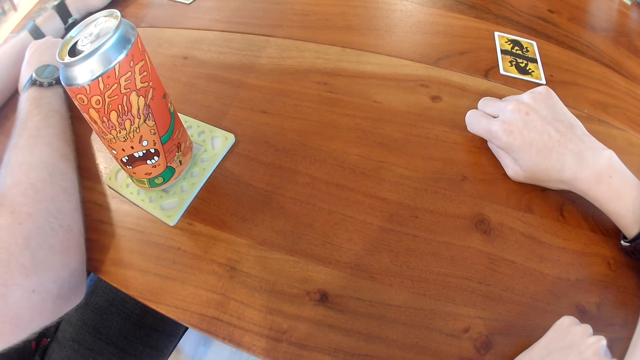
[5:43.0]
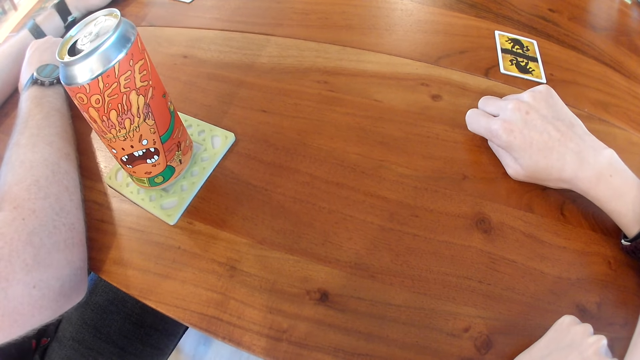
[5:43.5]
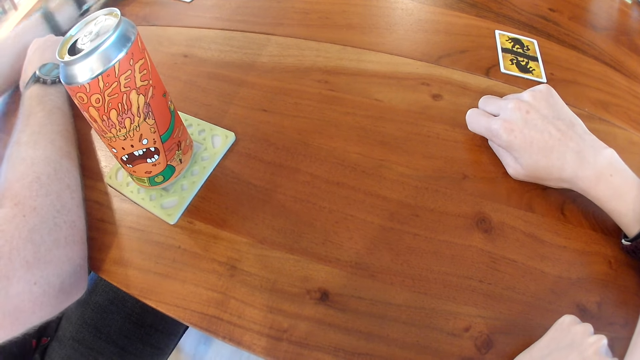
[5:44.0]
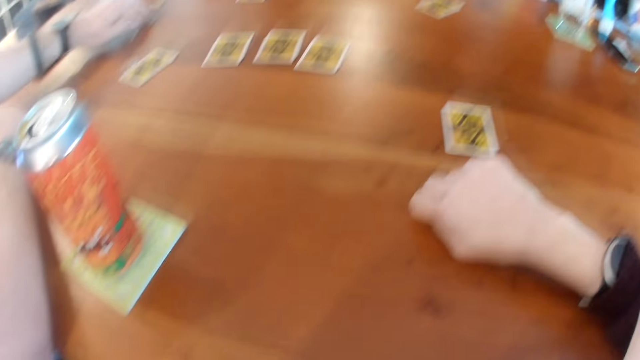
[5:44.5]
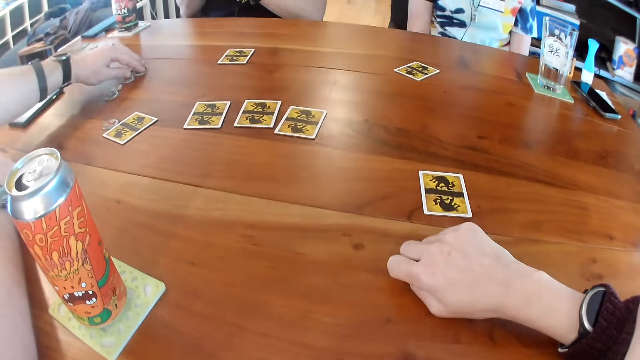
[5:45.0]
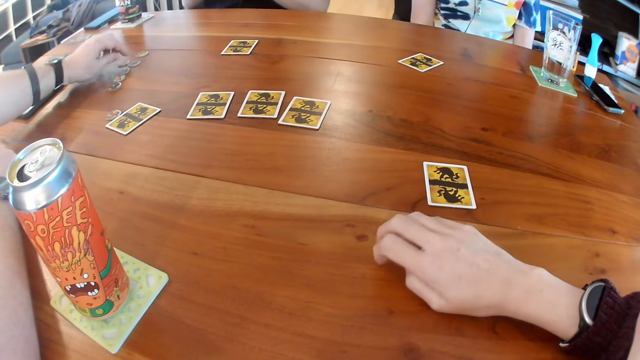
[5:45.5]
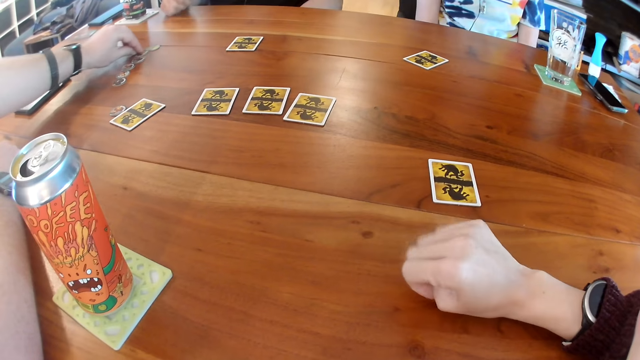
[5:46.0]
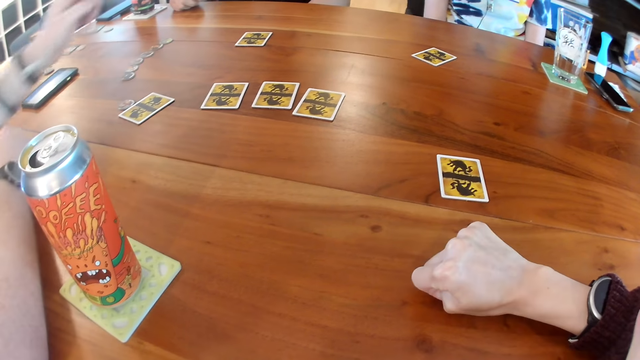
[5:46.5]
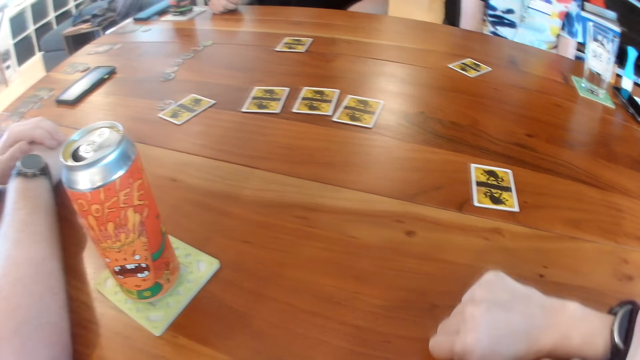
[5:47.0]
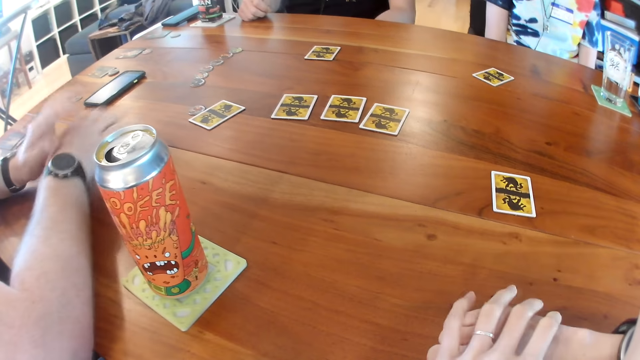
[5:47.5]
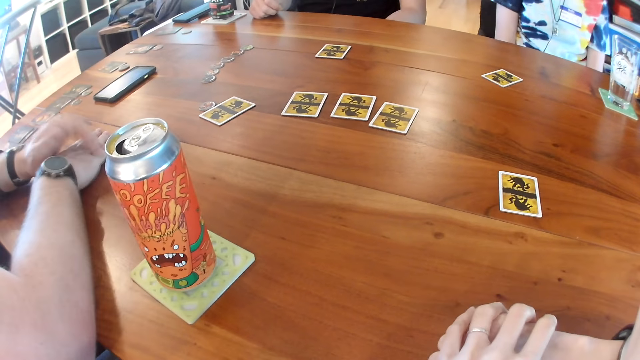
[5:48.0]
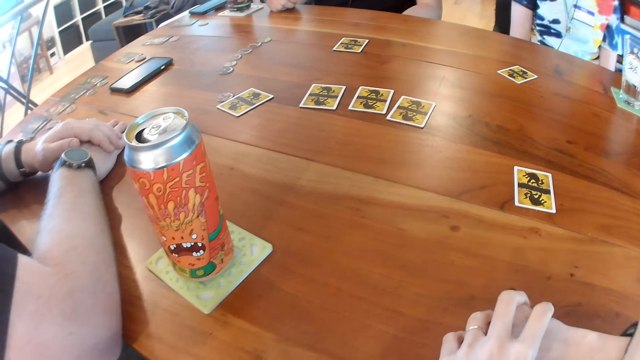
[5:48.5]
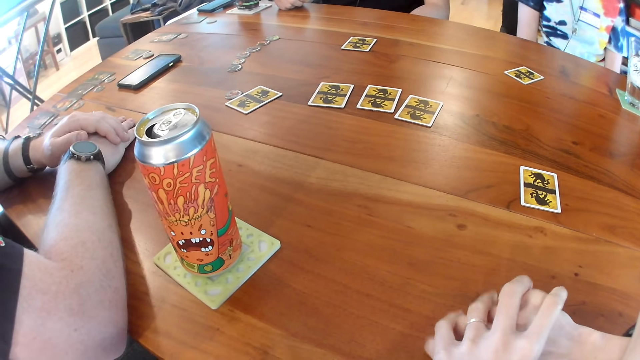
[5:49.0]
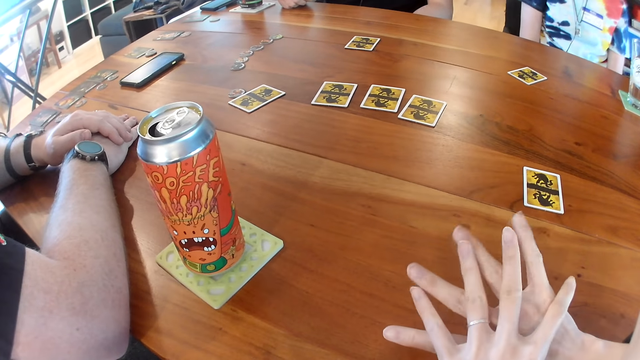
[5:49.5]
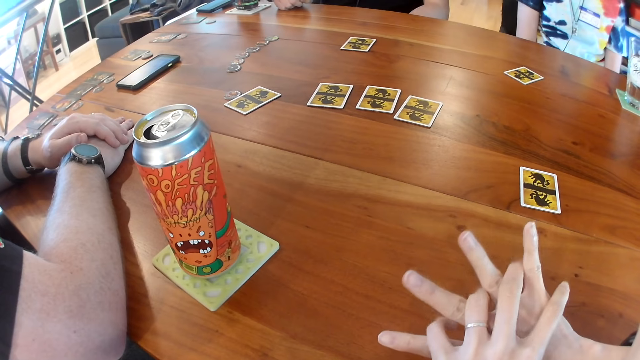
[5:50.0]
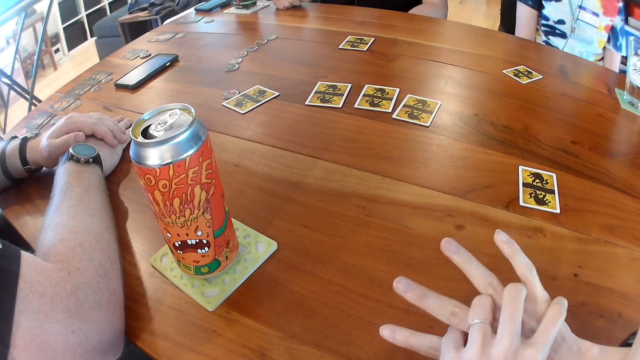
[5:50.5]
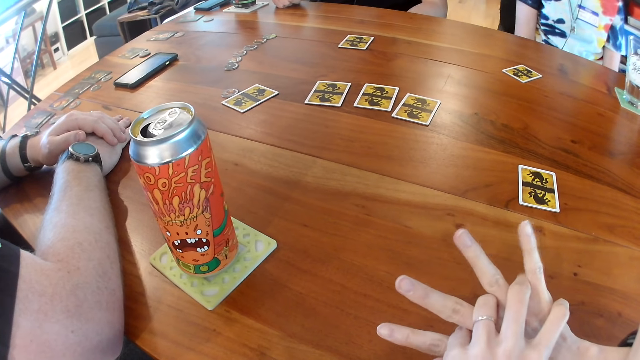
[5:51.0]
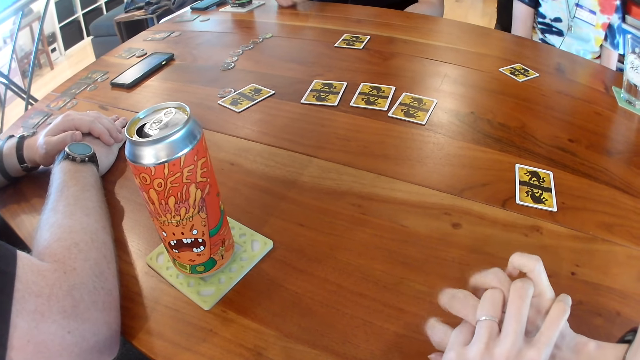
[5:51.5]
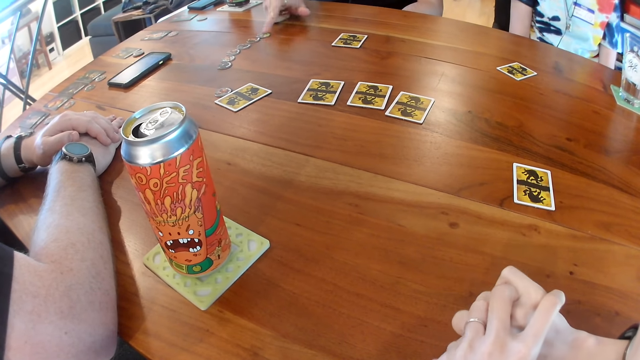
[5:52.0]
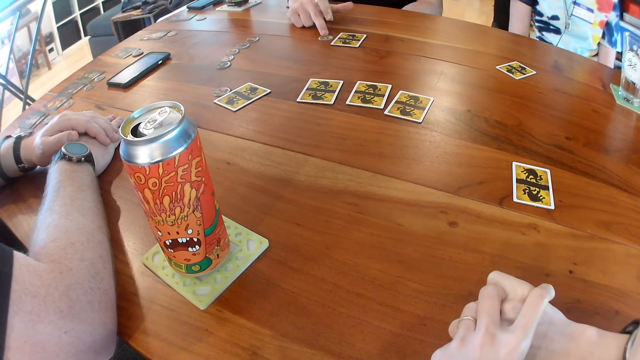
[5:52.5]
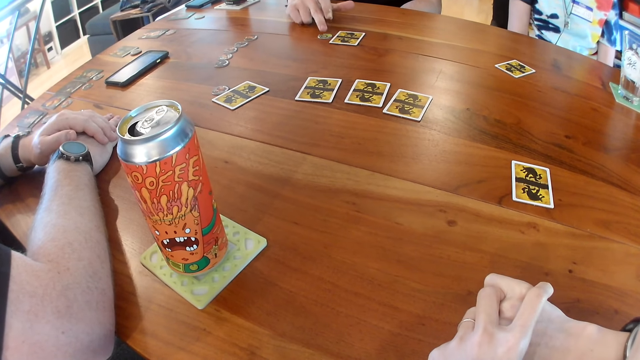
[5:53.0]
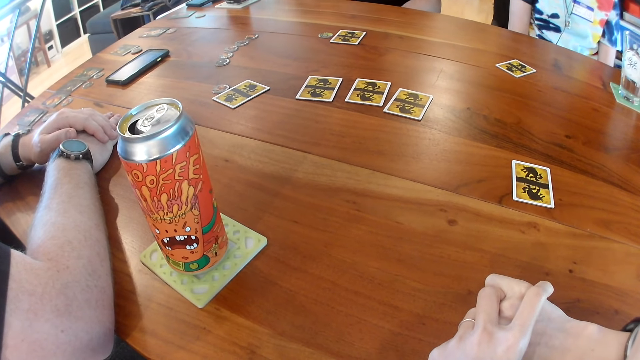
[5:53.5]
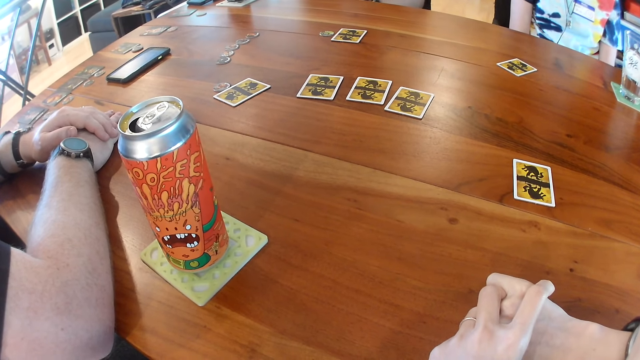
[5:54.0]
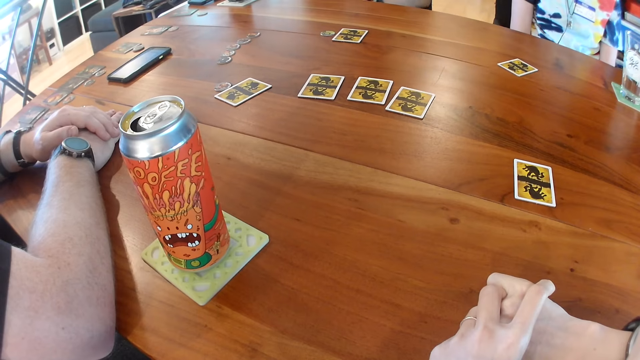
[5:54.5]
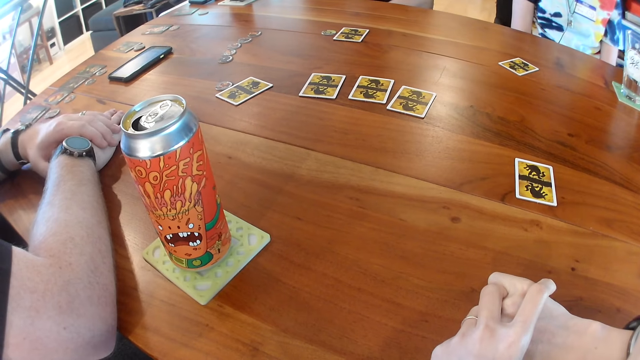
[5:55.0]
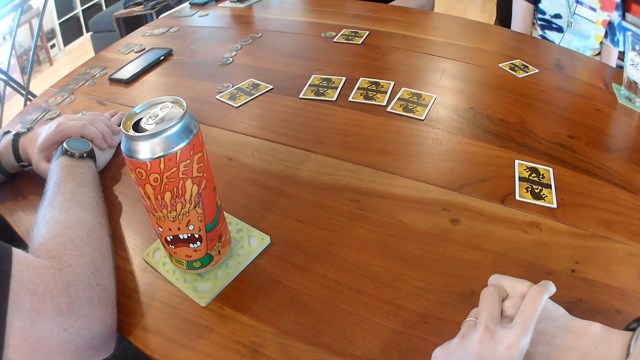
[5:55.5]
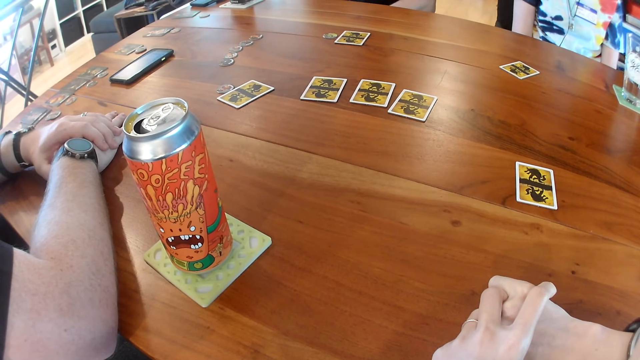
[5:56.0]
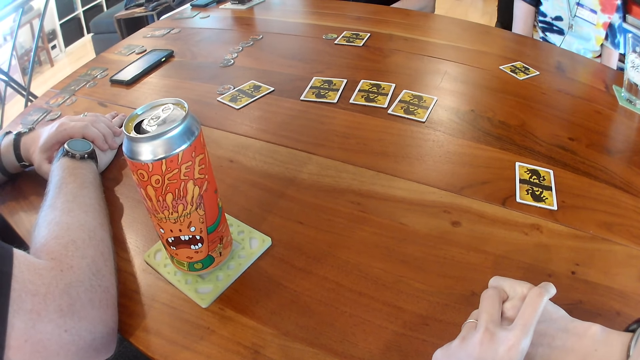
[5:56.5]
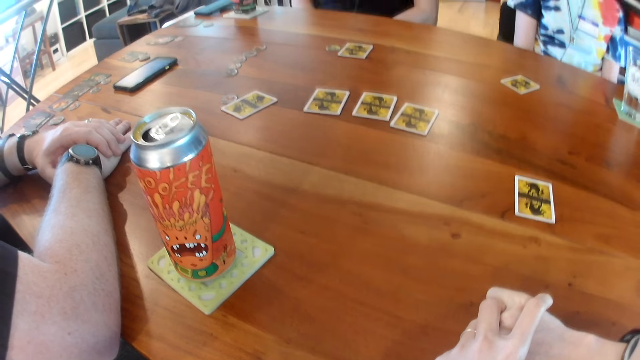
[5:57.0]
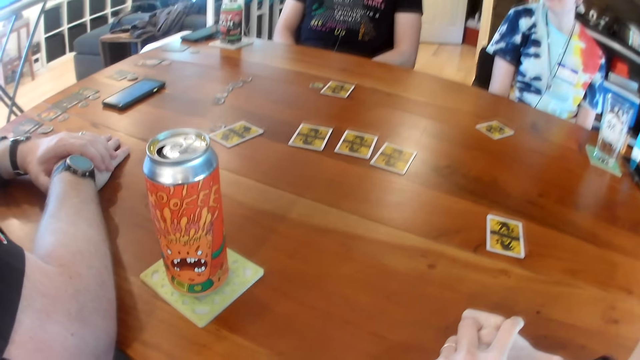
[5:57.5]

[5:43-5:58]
The man arranges tokens on the table with his left hand. Another man moves a token on the table with his right hand. The other man interacts with the first man. The other man talks.

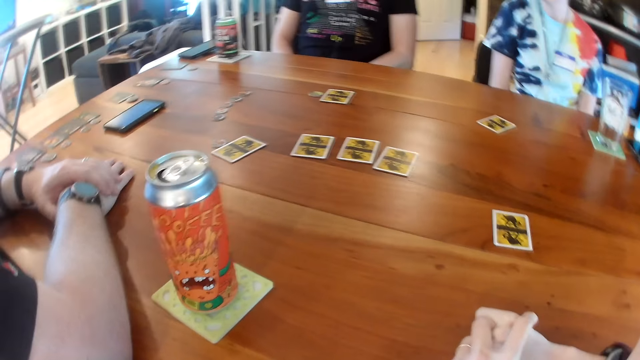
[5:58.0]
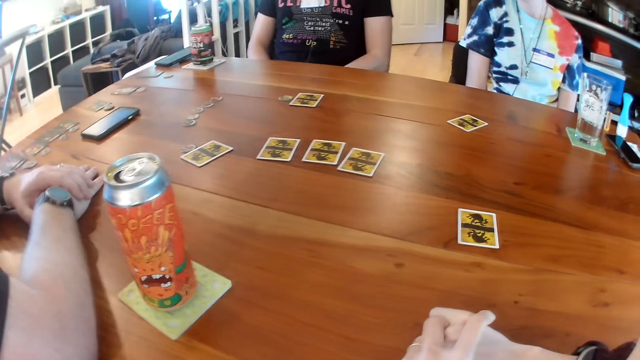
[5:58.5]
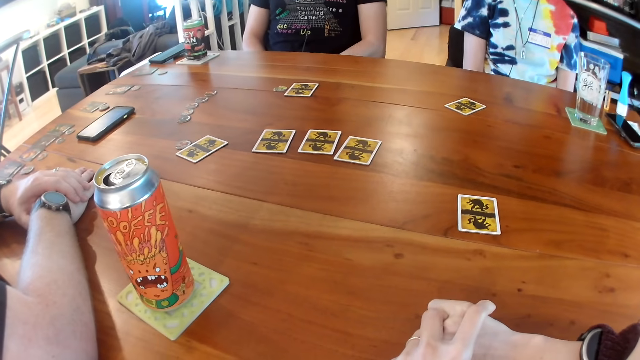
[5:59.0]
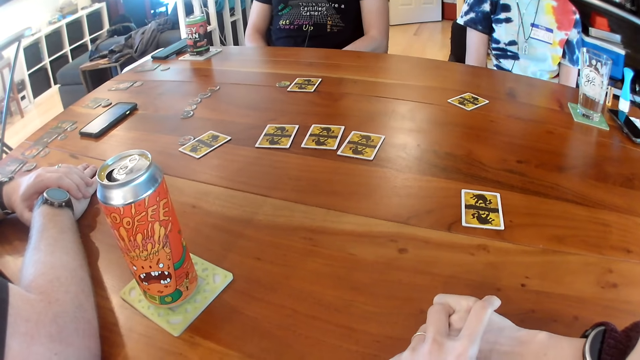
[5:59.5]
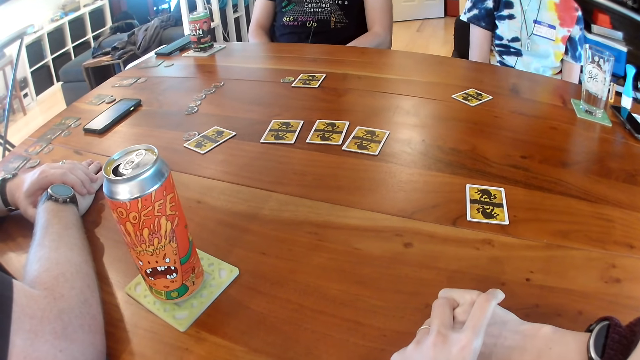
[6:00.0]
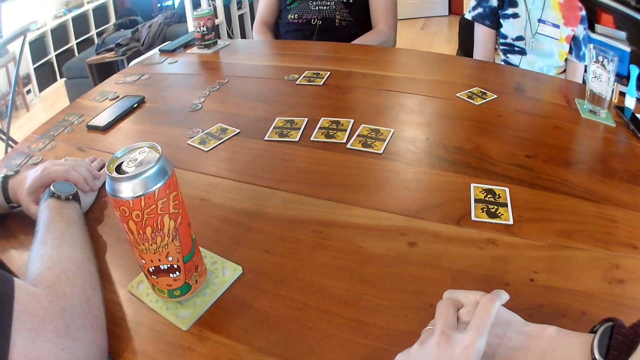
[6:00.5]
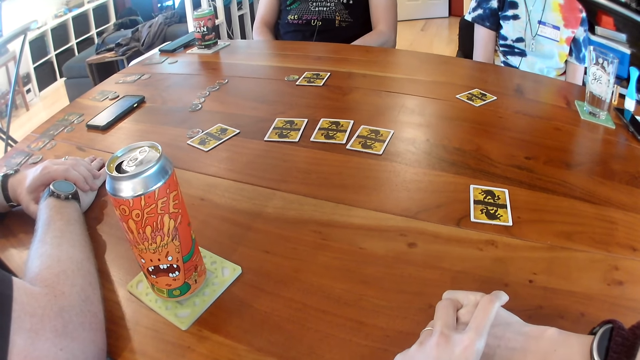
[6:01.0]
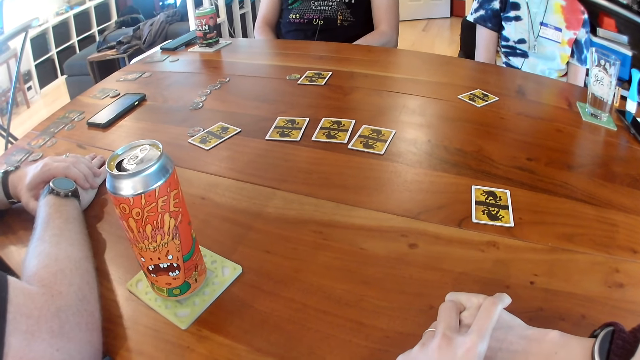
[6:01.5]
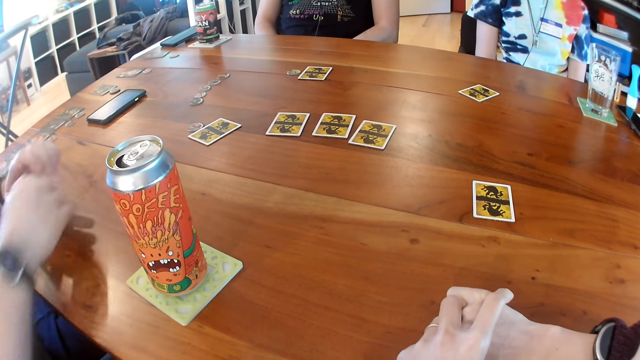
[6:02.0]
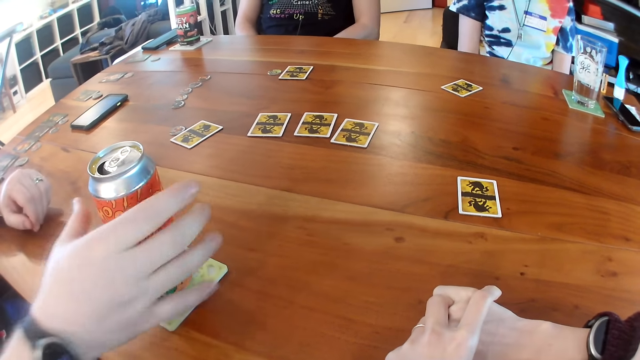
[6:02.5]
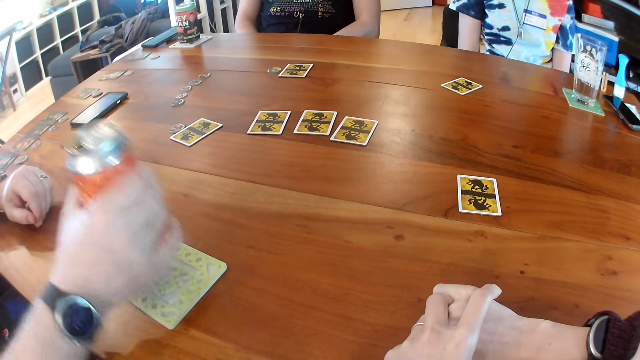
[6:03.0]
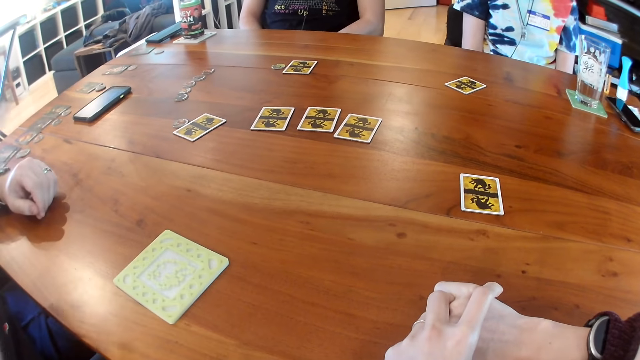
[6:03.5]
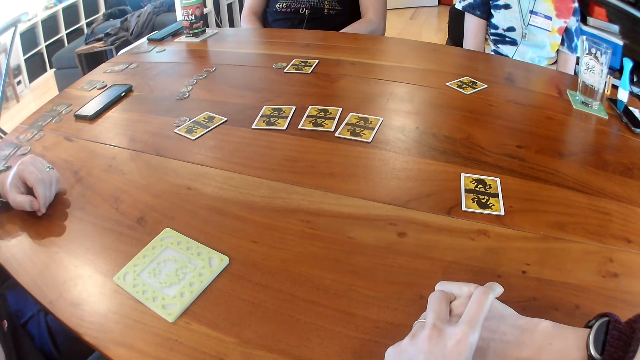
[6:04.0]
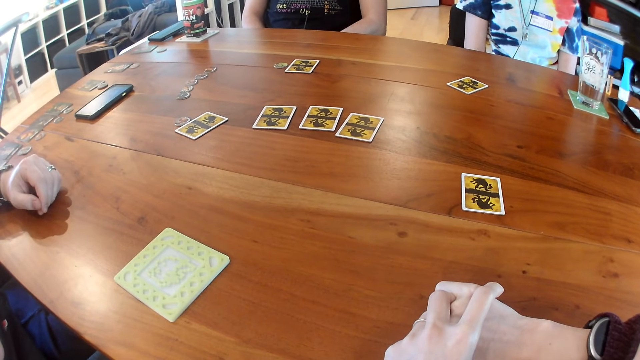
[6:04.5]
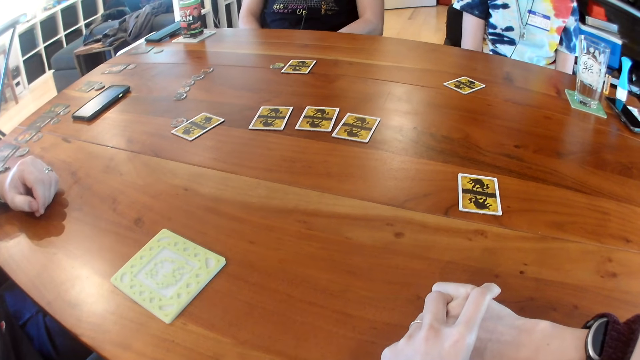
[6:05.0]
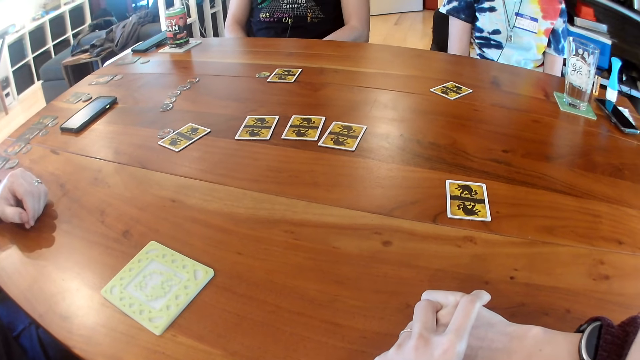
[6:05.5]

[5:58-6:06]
The man picks up the can of drink on the table with his right hand.
